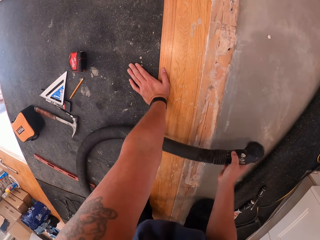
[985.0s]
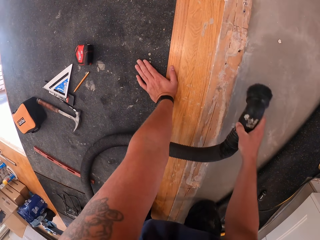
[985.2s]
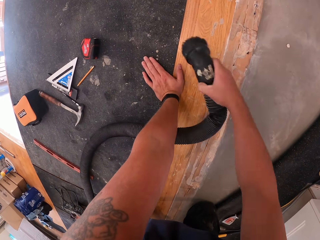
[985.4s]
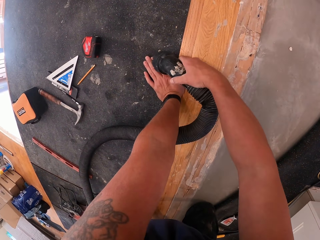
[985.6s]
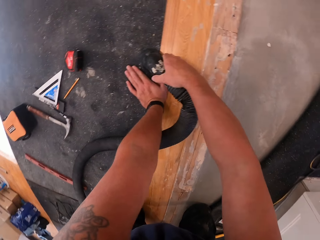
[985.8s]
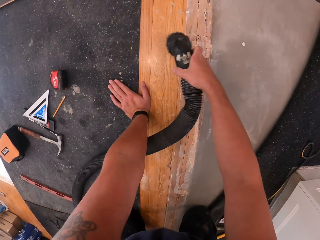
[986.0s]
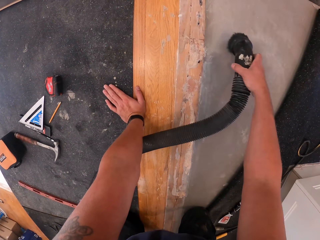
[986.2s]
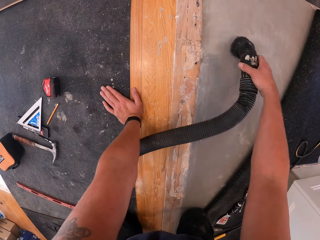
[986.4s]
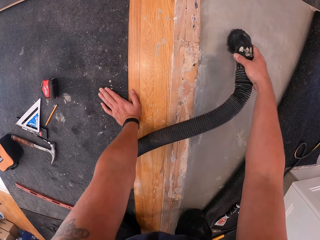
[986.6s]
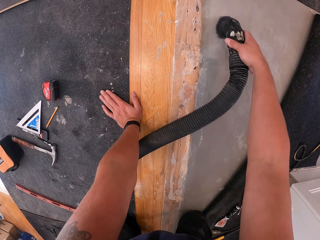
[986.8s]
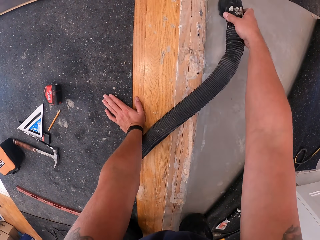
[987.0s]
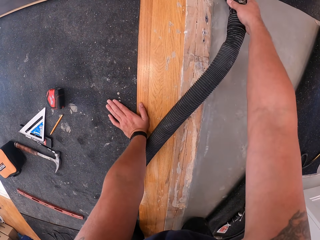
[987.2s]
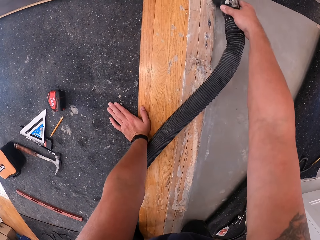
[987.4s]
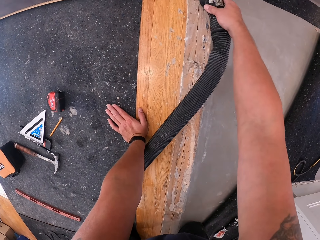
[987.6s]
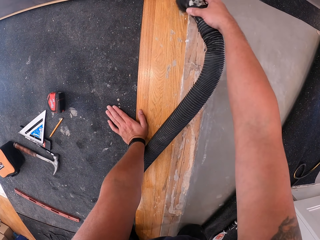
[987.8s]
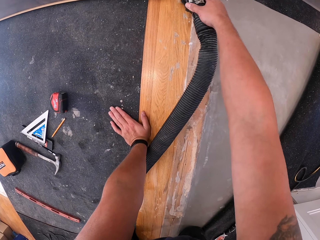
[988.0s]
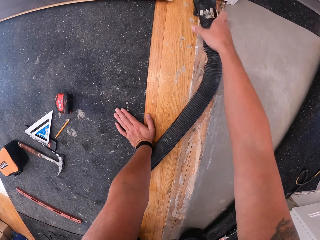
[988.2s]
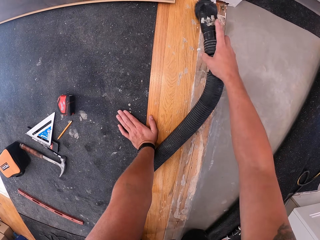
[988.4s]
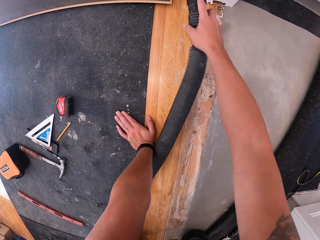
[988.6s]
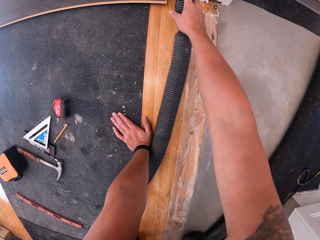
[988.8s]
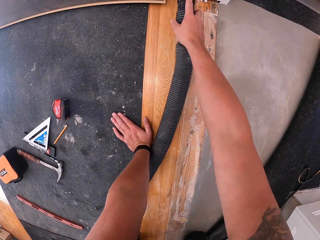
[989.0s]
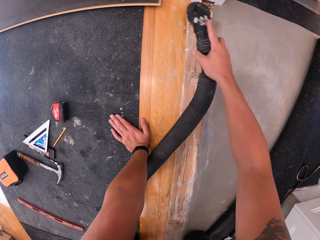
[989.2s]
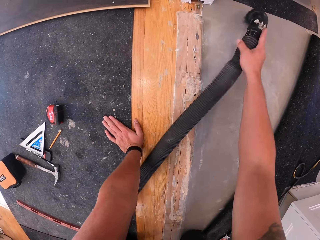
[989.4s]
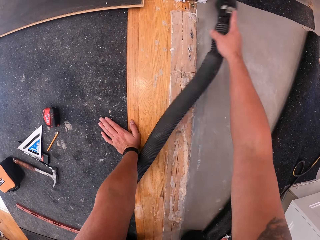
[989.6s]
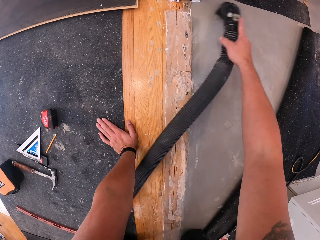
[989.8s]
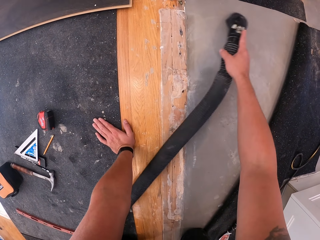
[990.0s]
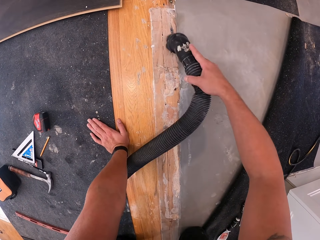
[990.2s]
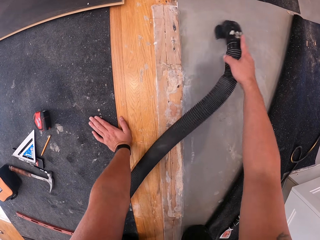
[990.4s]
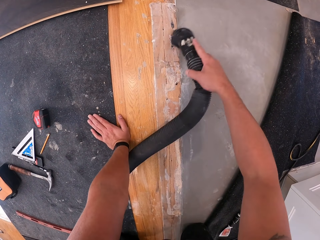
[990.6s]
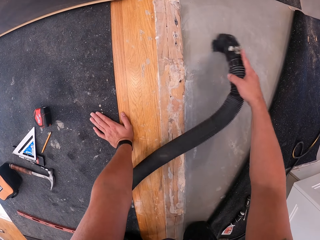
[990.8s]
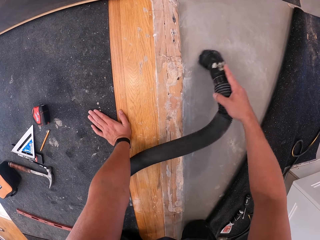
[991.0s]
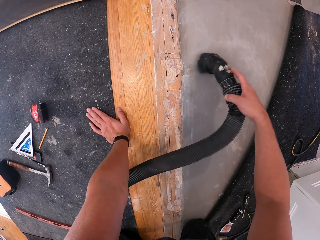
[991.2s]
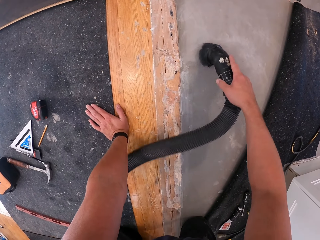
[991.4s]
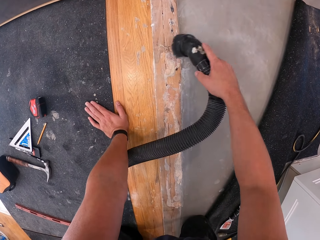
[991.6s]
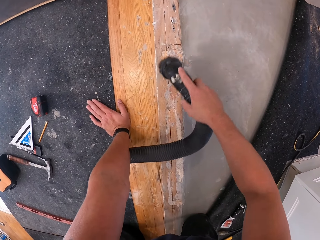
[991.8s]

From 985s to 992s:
The camera wearer picks the vacuum cleaner nozzle from the floor board with the right hand. They vacuum the floor board with the vacuum cleaner.

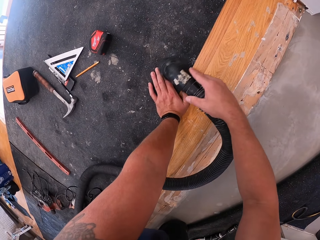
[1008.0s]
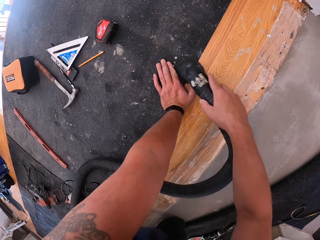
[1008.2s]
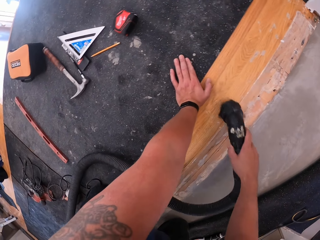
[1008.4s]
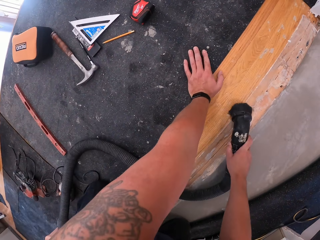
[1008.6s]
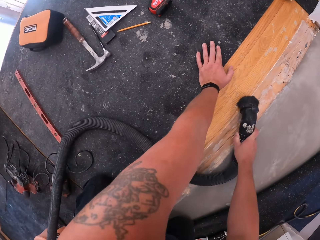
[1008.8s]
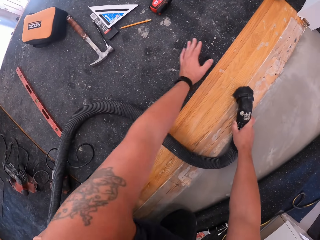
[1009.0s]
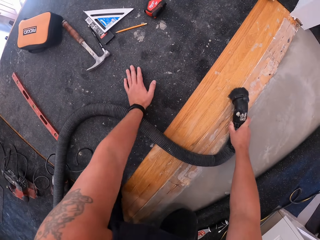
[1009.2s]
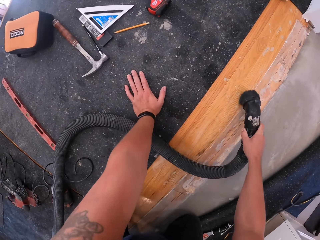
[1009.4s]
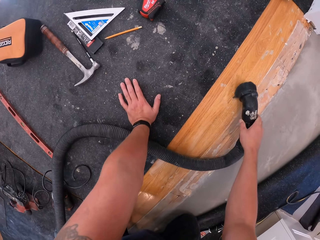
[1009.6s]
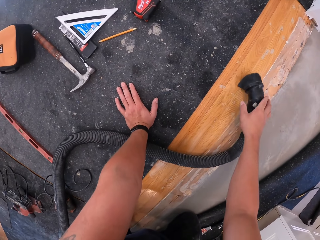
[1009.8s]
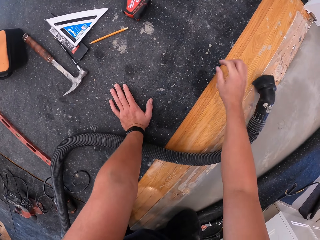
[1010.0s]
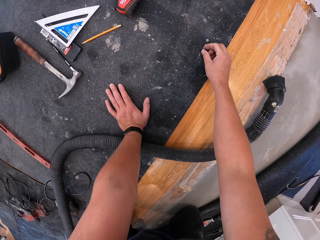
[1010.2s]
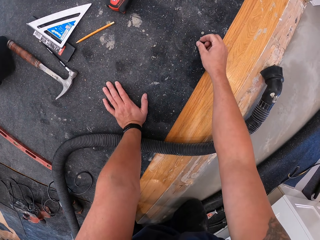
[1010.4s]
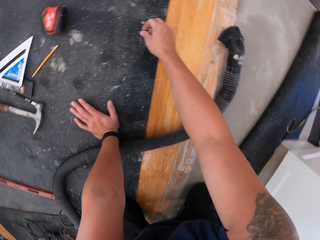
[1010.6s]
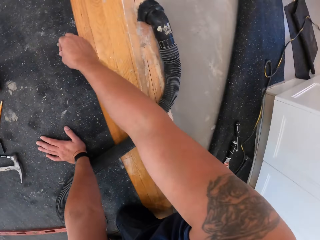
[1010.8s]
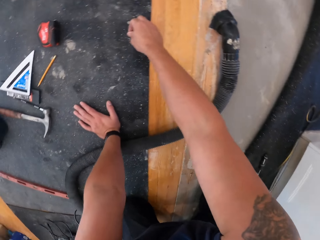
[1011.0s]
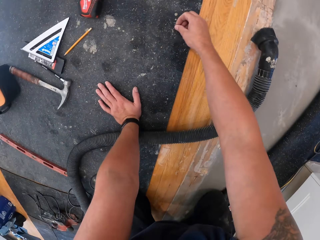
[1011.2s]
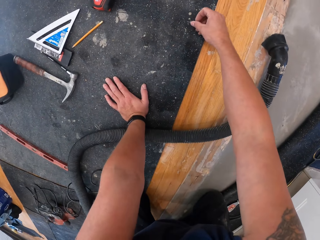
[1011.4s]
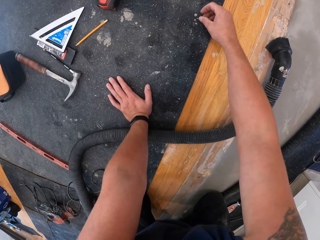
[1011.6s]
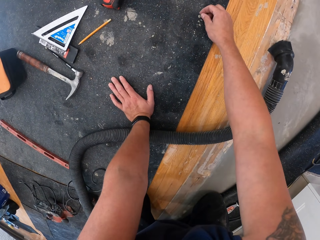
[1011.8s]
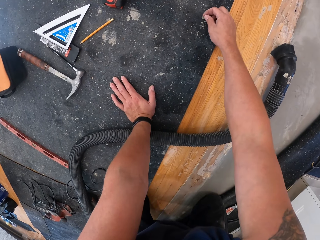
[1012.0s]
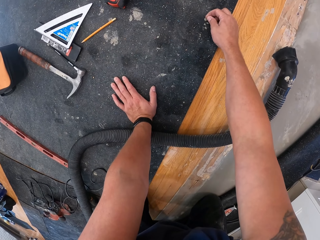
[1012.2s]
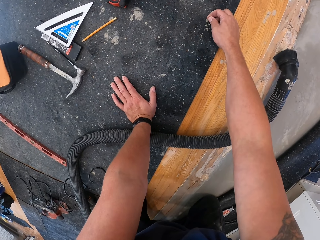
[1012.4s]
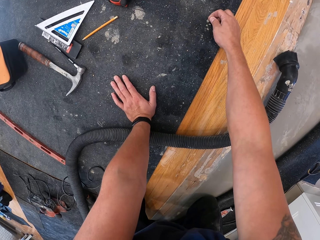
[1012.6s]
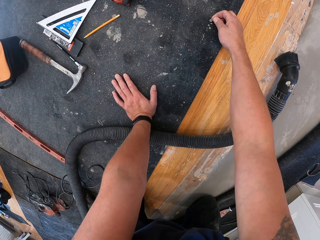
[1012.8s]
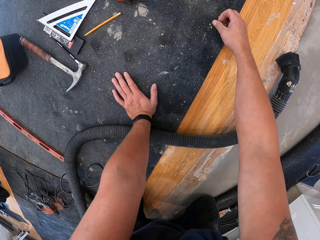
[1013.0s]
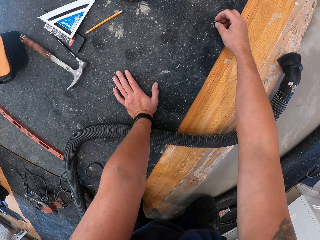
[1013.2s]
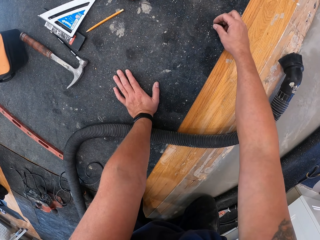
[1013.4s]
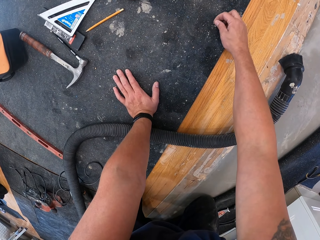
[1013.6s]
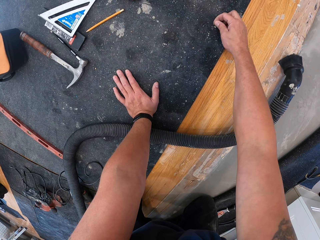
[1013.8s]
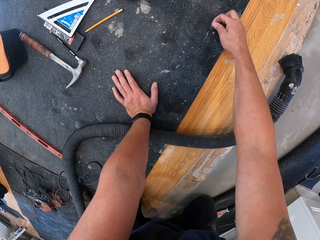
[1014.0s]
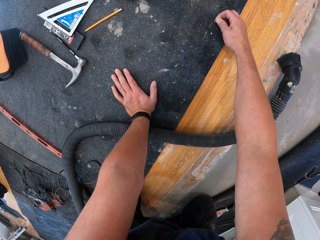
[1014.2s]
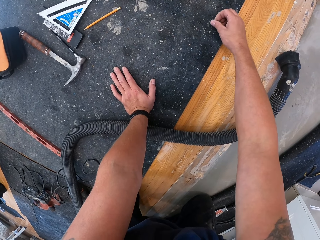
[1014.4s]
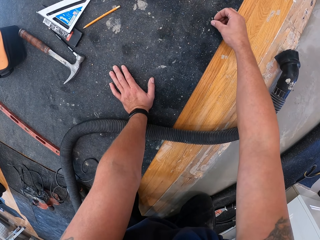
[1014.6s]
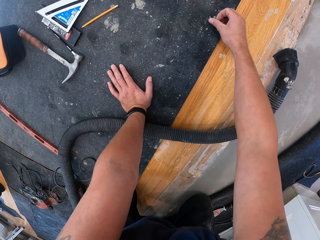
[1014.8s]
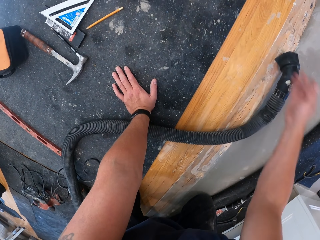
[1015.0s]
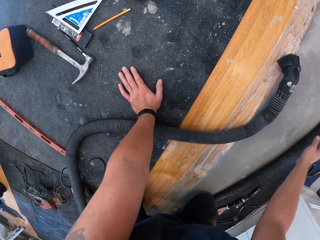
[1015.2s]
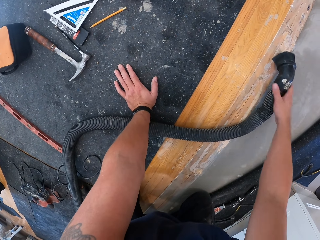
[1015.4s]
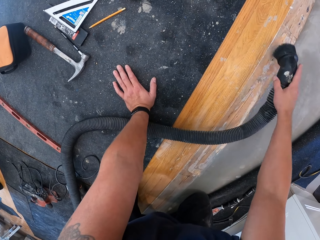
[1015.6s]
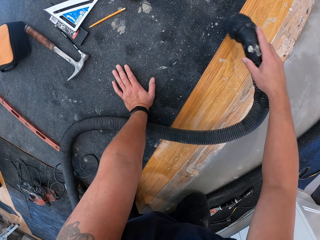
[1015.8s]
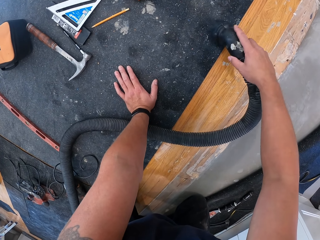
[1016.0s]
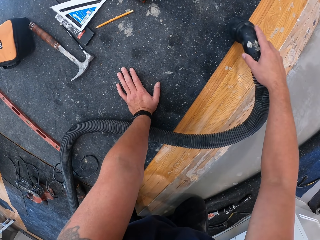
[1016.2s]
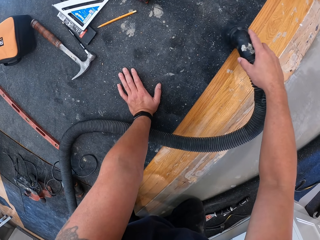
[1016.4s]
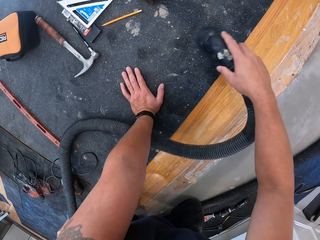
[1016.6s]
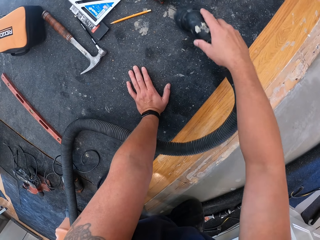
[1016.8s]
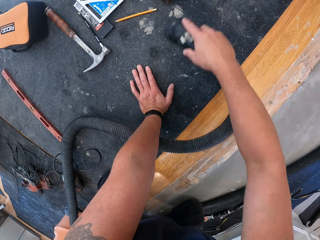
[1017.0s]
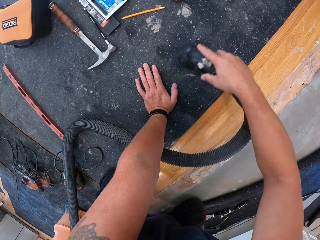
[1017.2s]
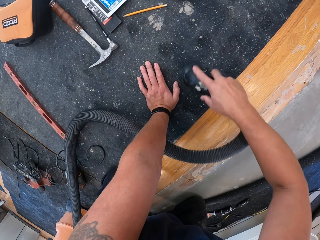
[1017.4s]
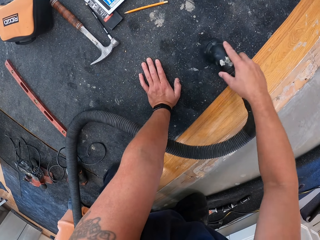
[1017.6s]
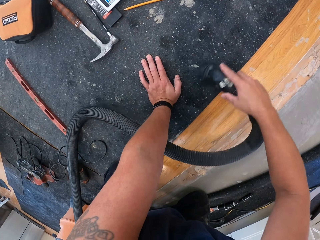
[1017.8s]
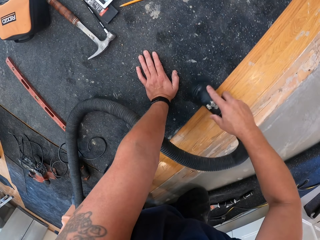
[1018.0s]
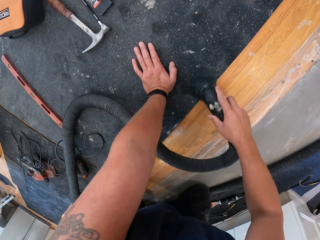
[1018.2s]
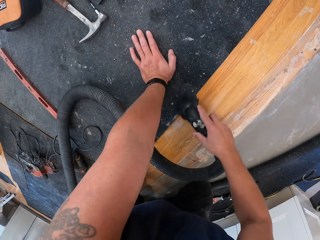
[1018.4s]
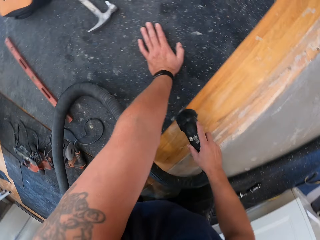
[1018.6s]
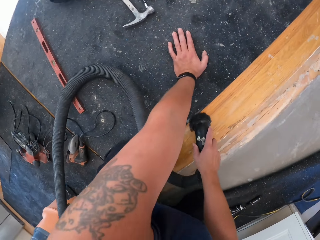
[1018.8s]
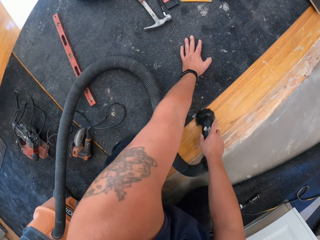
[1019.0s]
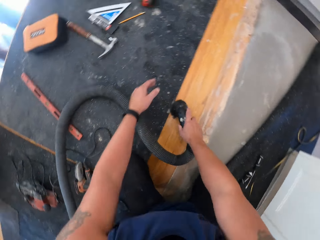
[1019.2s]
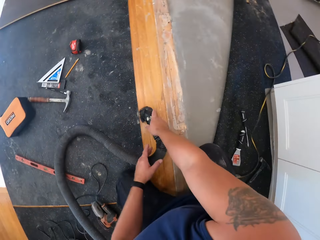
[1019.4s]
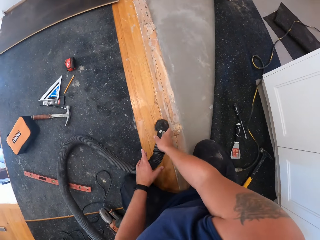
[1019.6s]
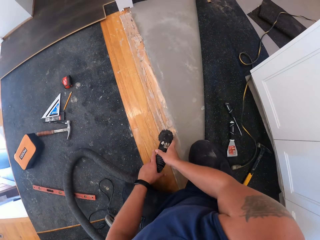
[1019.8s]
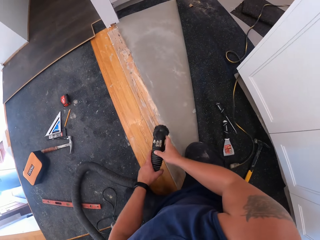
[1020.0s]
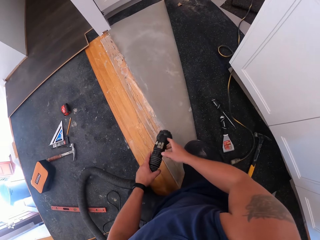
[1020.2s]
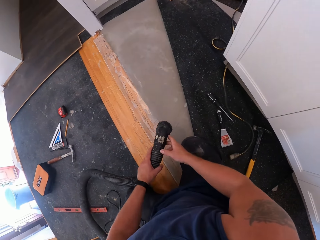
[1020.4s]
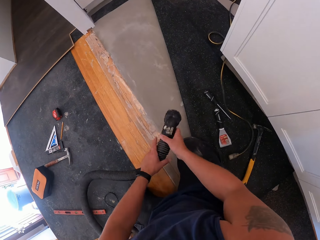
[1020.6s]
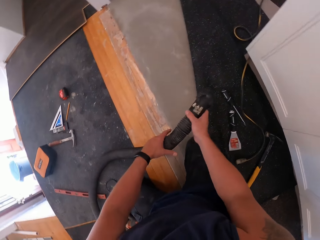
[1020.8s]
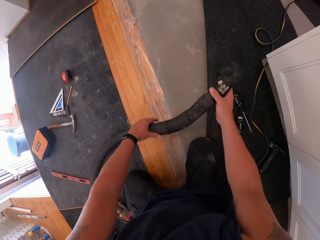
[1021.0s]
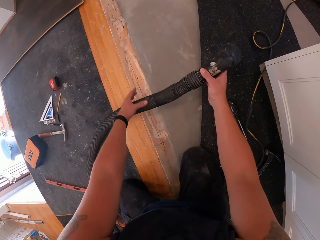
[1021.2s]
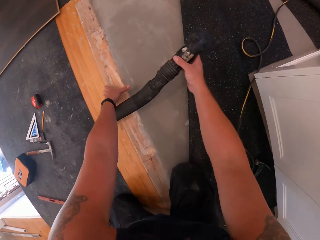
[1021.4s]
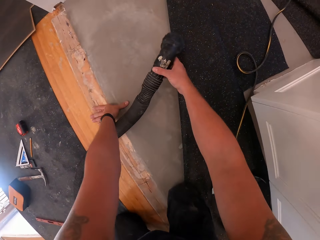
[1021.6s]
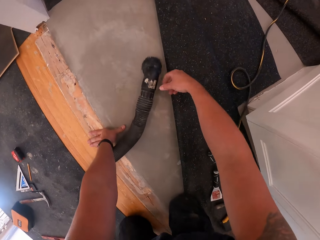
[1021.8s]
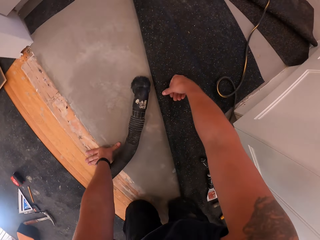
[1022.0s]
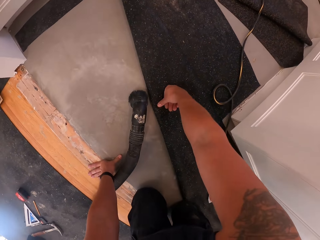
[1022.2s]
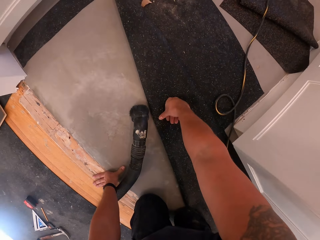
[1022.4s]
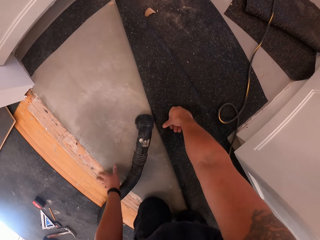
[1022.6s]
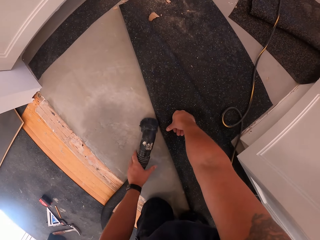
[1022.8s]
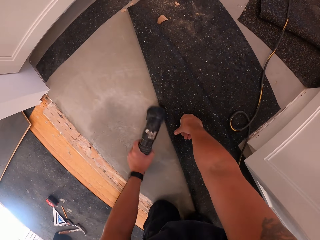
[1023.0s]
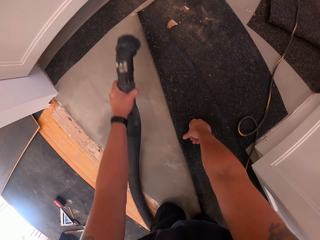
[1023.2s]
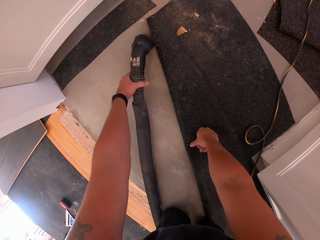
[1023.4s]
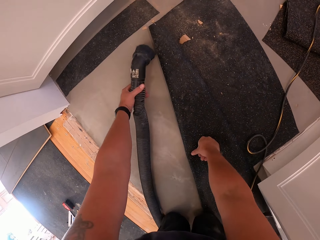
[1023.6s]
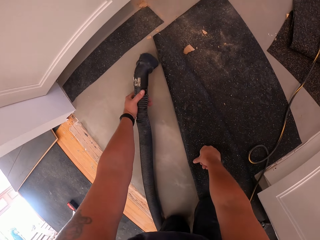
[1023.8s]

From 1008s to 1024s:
The camera wearer drops the vacuum cleaner on the floor board. He removes dirt from a rug on the floor board with his right hand. He drops the dirt on another rug on the floor board. He picks the vacuum cleaner nozzle from the floor board with his right hand. He vacuums the floor board with the vacuum cleaner. He drops the vacuum cleaner on the floor board.
